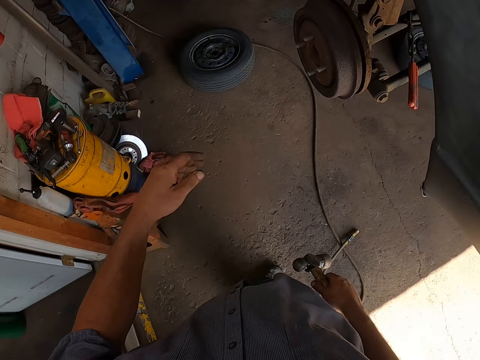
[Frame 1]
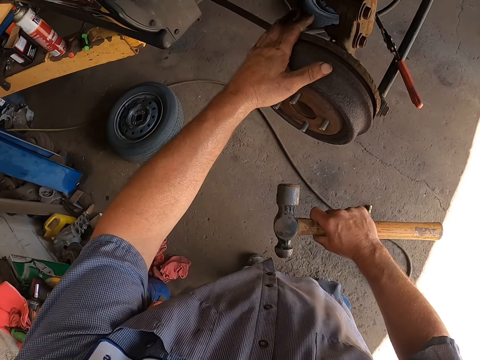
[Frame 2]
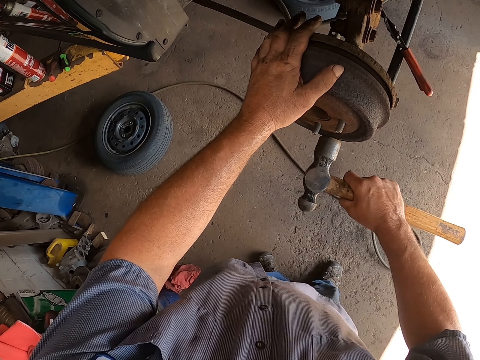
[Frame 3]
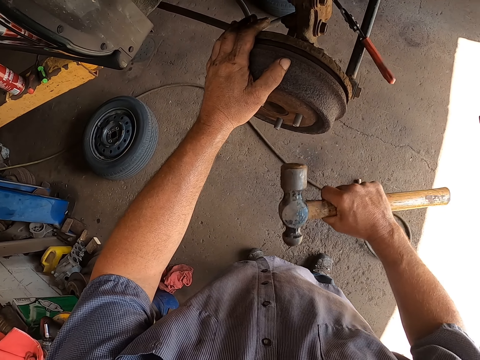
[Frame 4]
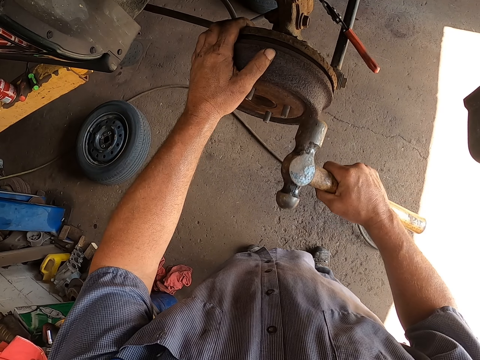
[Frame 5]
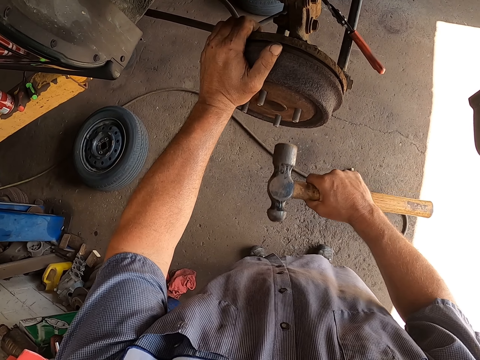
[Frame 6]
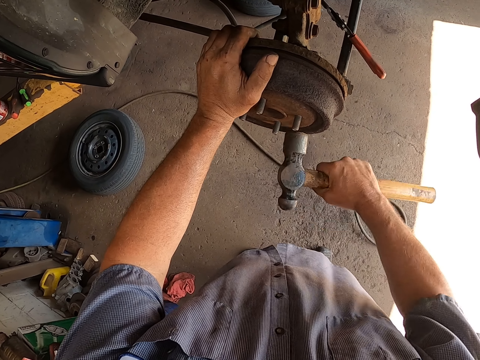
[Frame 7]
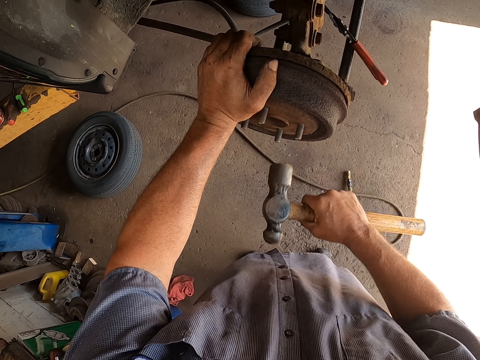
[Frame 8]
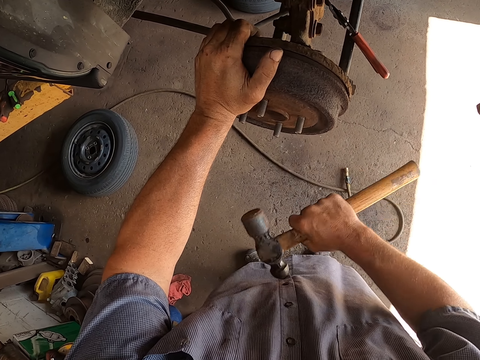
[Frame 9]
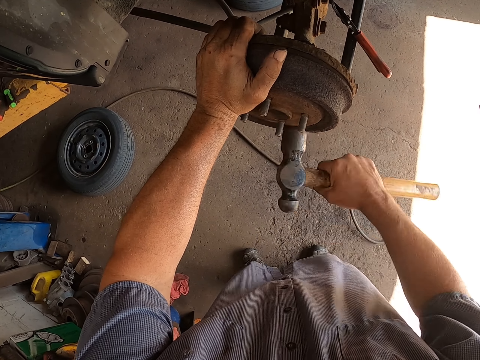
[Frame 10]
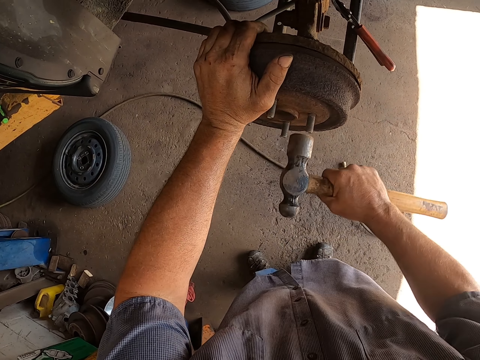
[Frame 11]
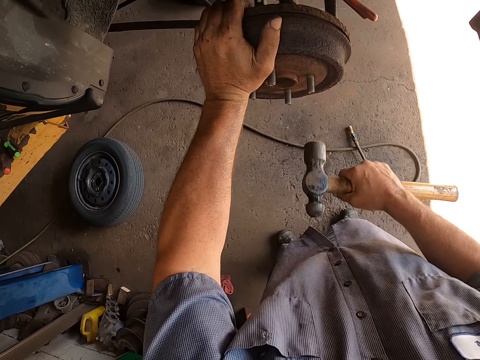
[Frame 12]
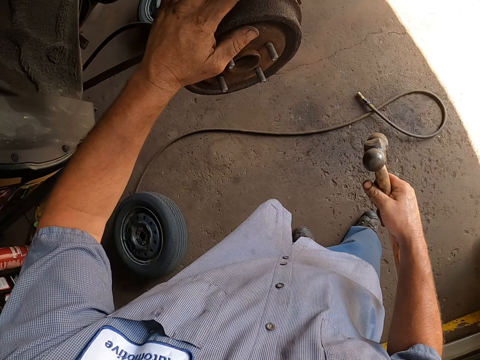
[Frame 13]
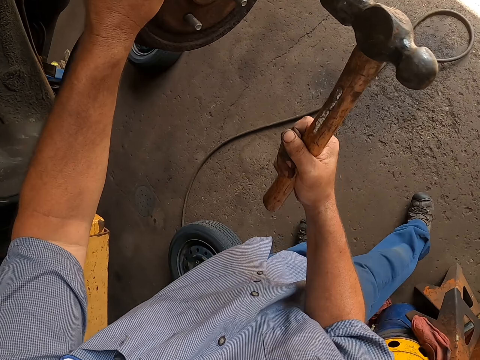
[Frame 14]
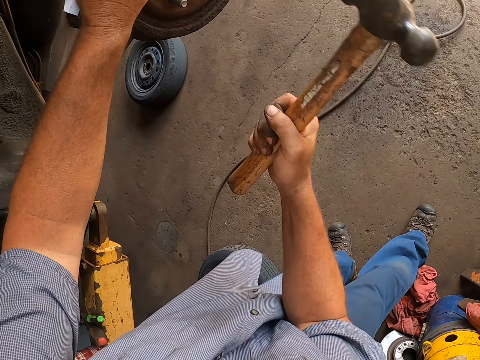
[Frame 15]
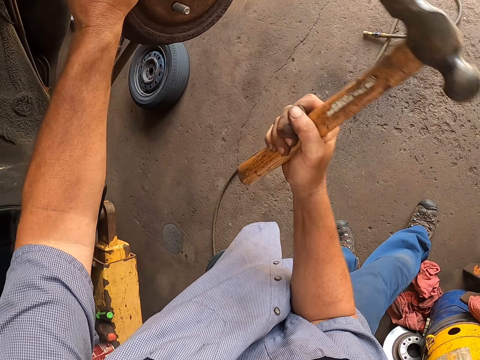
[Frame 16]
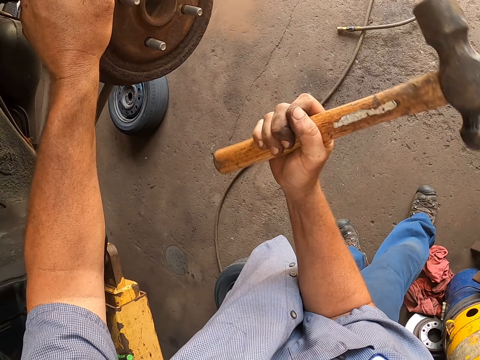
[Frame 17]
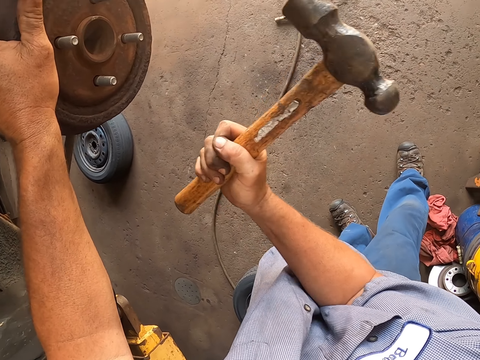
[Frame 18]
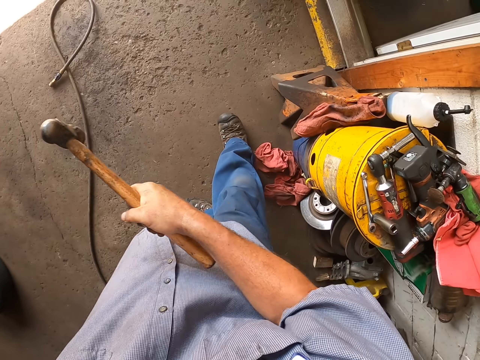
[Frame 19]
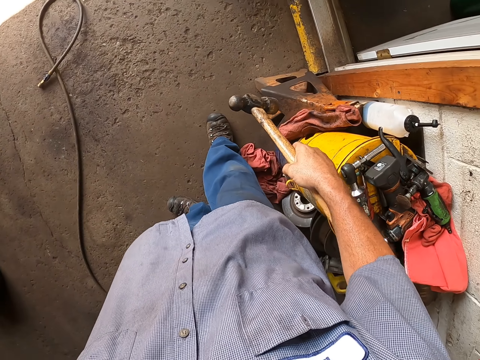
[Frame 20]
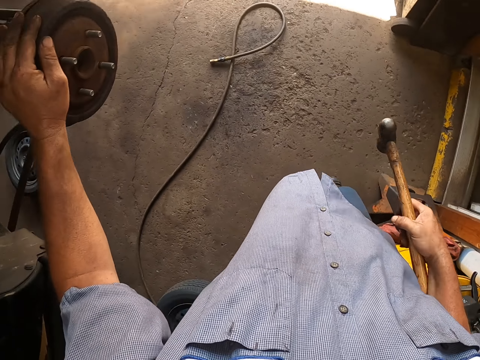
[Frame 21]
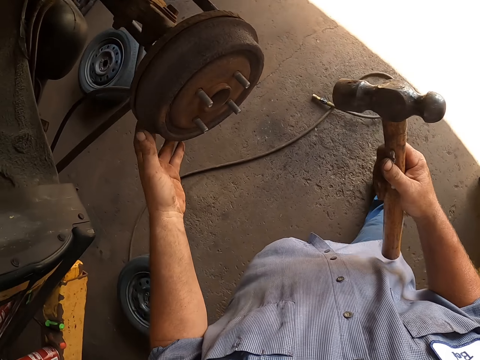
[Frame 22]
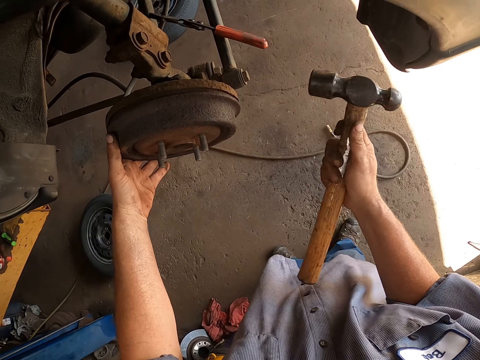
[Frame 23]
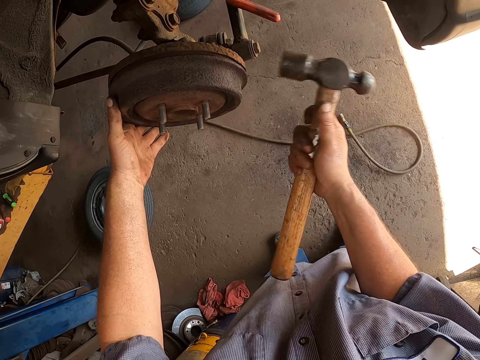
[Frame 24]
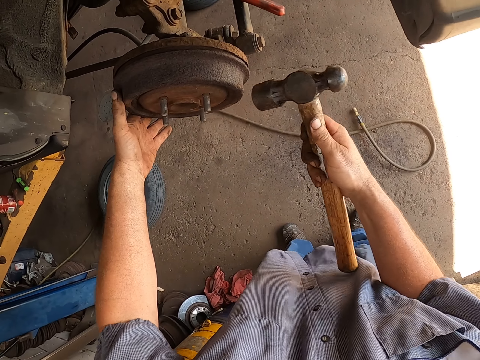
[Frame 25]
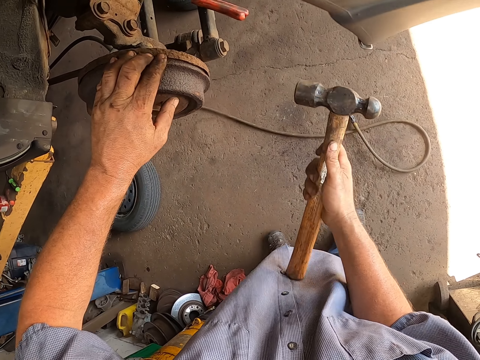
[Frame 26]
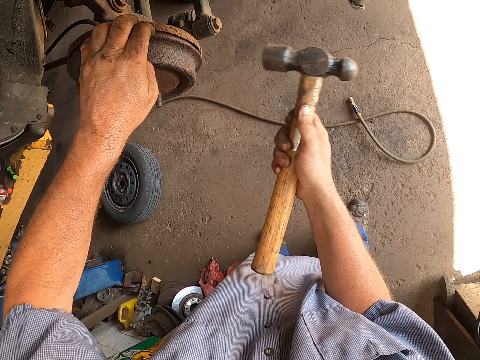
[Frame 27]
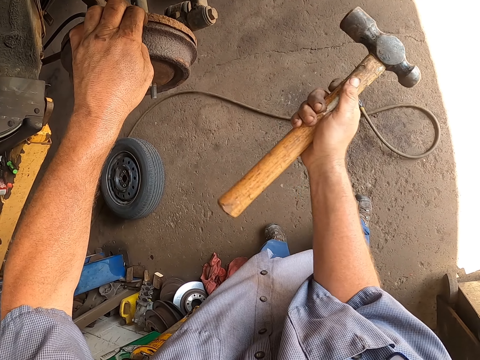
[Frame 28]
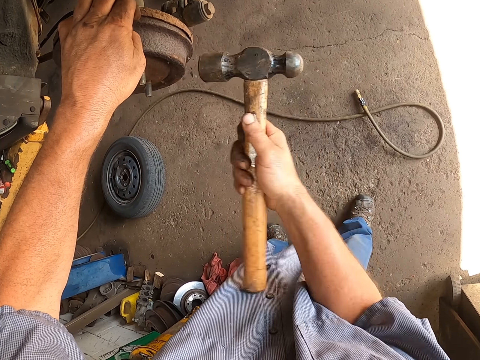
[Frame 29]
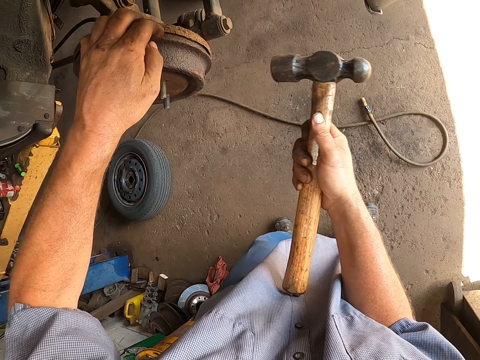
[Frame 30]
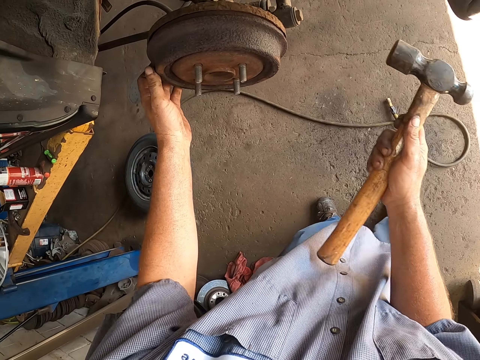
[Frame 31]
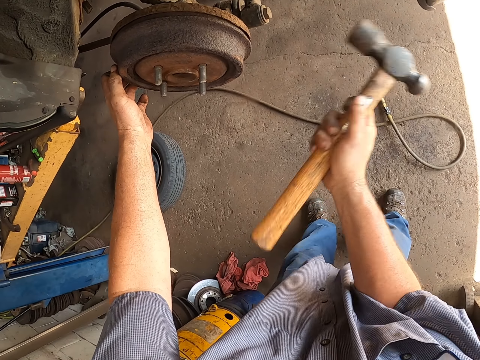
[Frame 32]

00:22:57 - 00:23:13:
The camera wearer hammers the wheel disc or wheel hub. They look around. They check the wheel. They take a step. They hammer the wheel disc again.

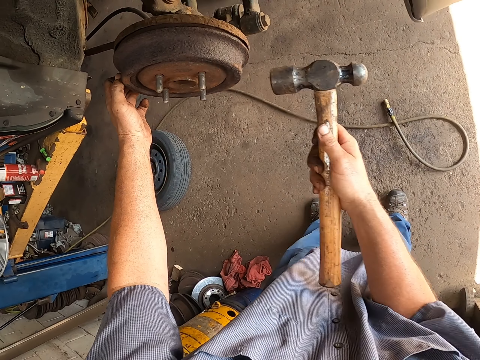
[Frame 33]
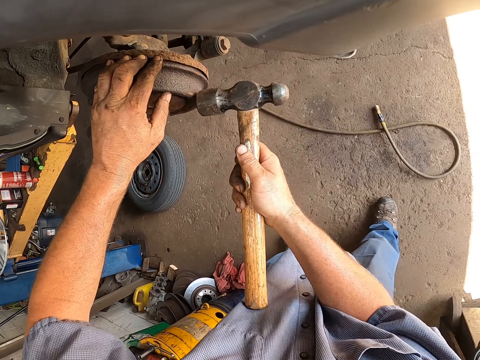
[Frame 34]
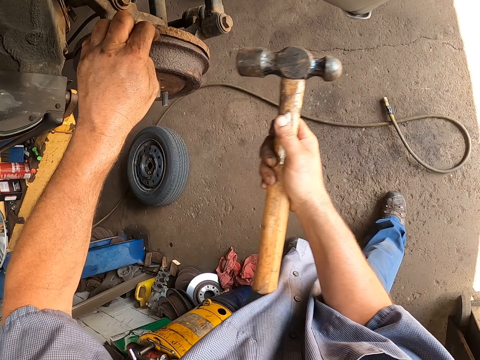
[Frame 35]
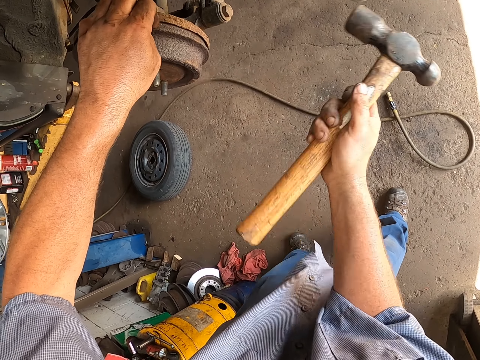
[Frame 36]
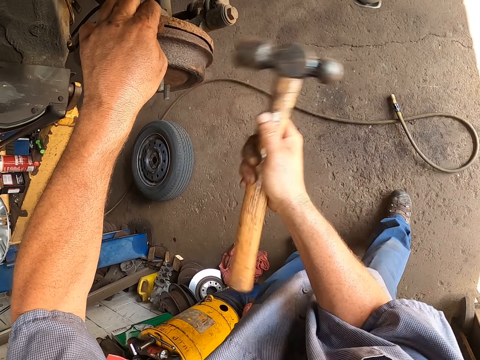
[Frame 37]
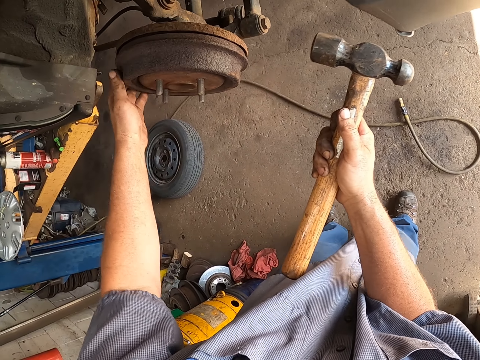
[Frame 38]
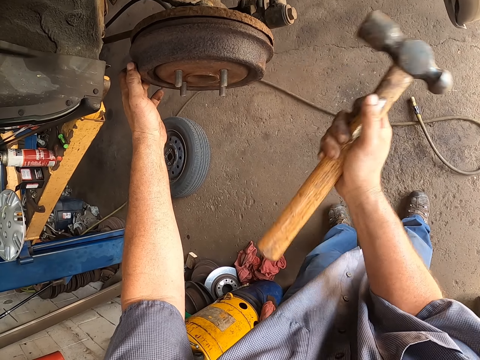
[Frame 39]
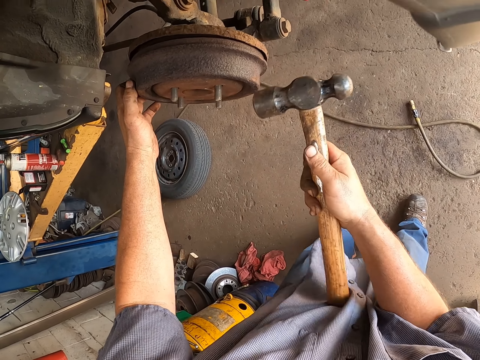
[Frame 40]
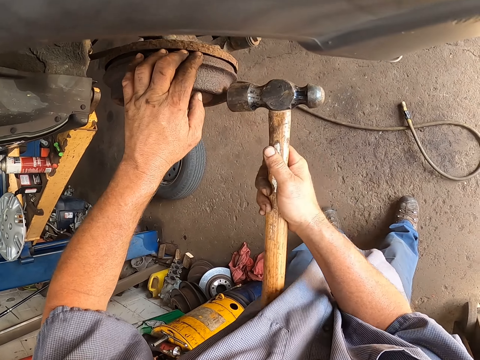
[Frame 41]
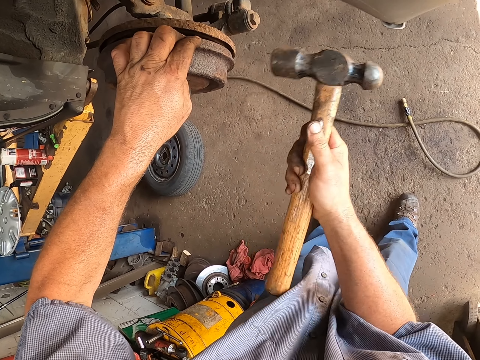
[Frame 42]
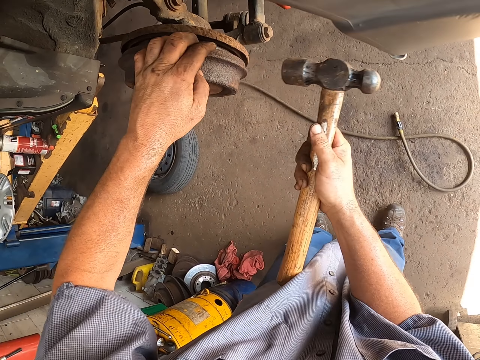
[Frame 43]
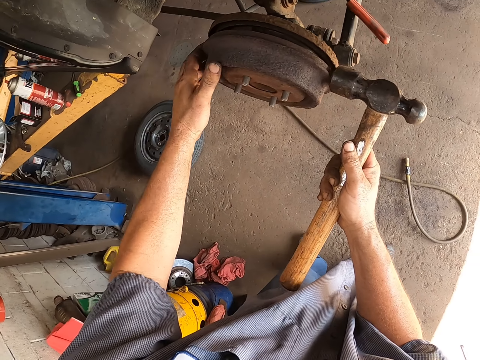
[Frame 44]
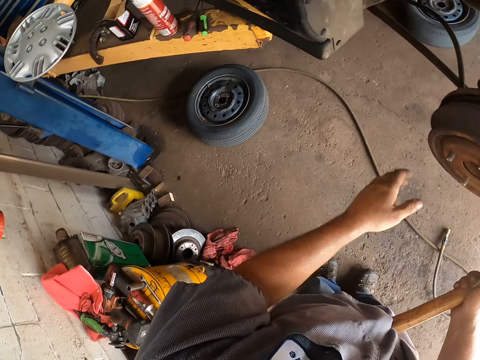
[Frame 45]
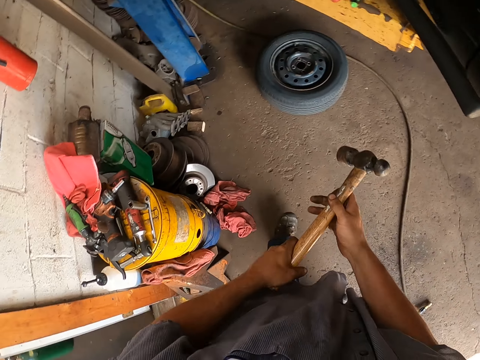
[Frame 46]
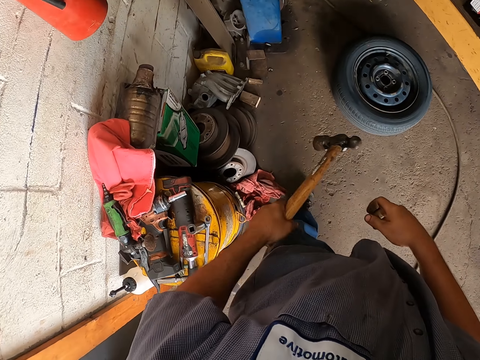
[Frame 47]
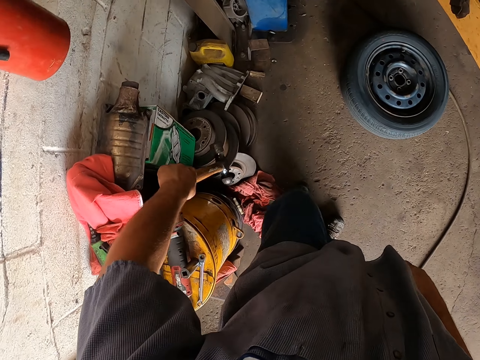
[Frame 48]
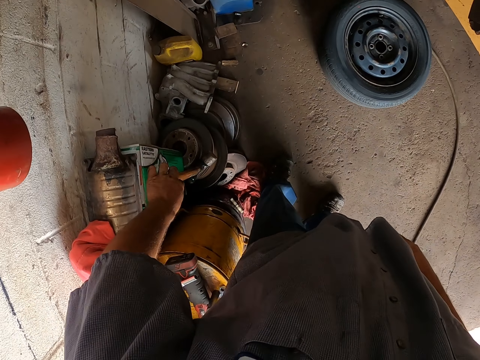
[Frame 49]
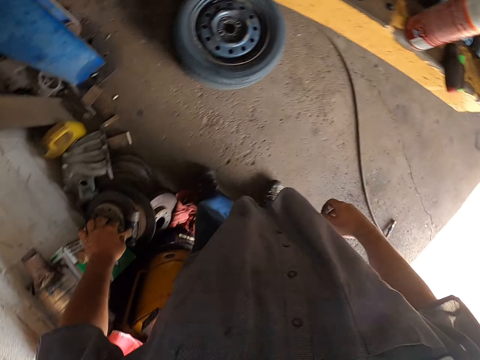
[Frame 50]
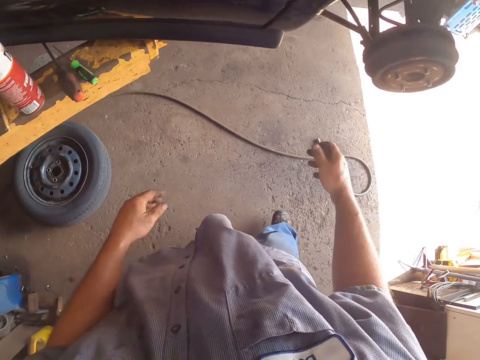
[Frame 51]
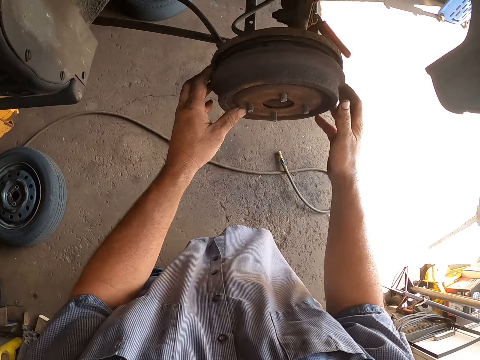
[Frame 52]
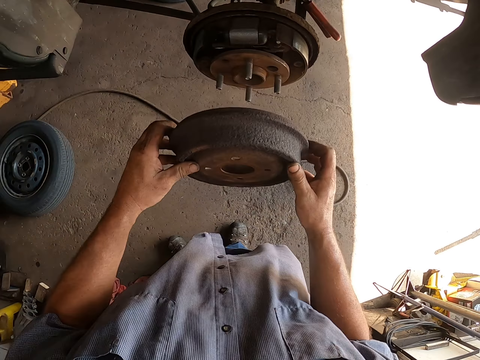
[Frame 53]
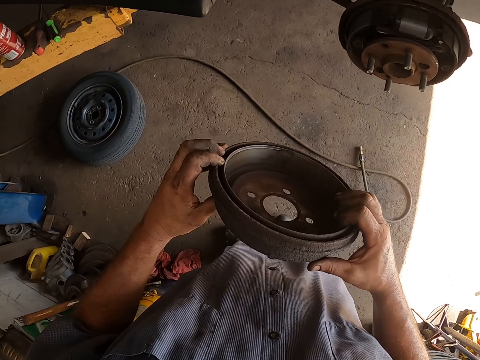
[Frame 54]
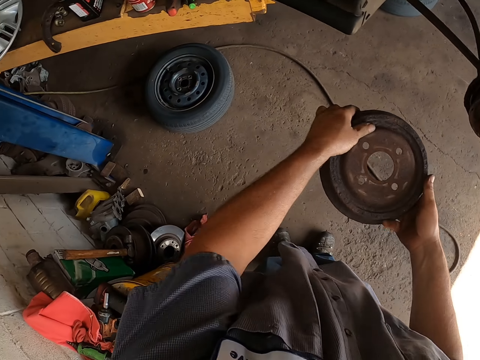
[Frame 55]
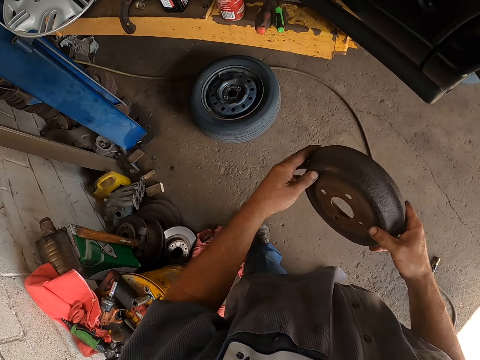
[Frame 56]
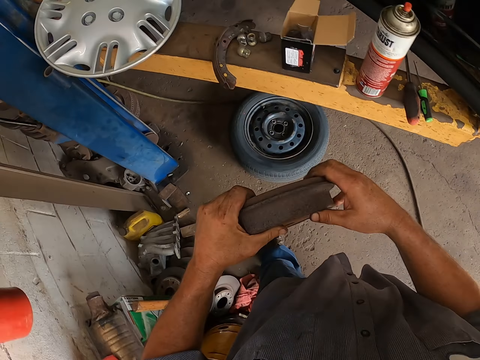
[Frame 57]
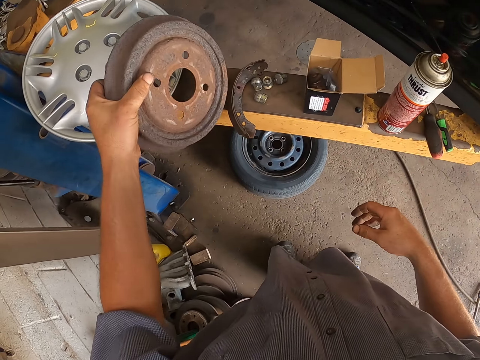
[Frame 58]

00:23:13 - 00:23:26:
The camera wearer turns around. They place the hammer on something. They turn around. They remove the wheel disc from the wheel hub. They check the wheel hub.
